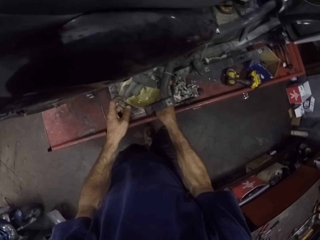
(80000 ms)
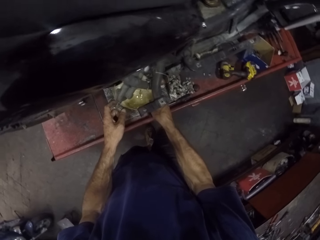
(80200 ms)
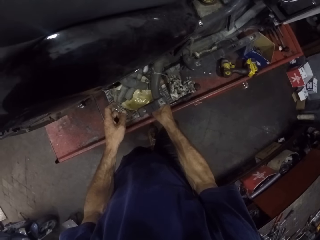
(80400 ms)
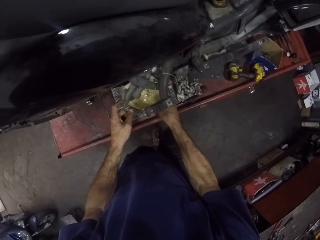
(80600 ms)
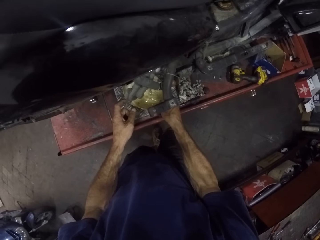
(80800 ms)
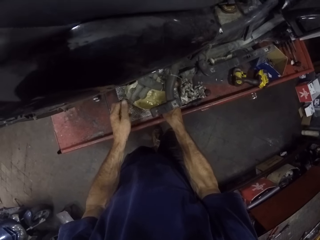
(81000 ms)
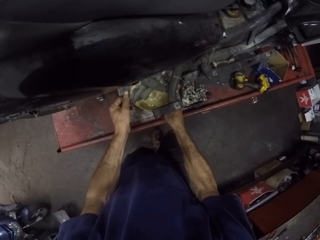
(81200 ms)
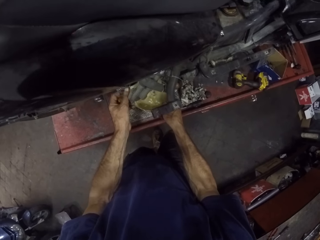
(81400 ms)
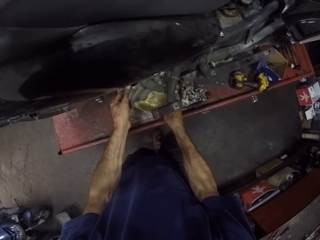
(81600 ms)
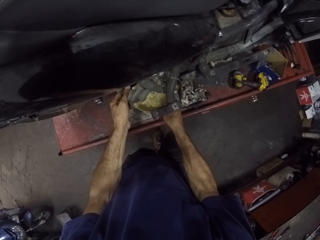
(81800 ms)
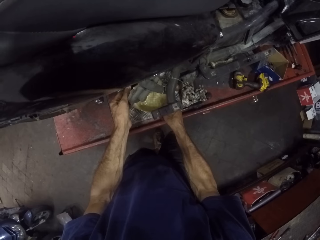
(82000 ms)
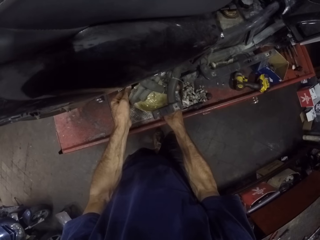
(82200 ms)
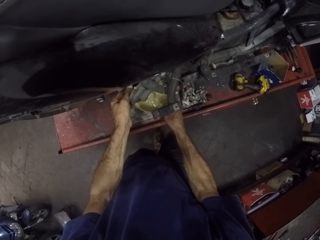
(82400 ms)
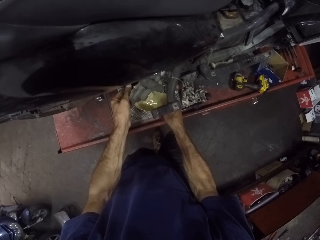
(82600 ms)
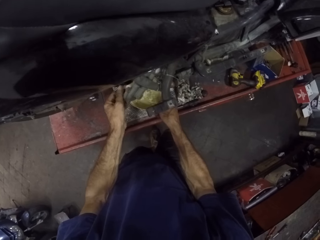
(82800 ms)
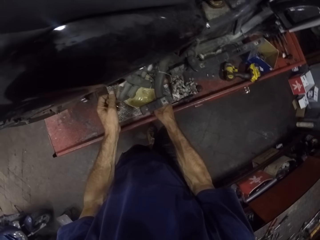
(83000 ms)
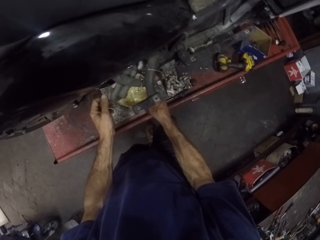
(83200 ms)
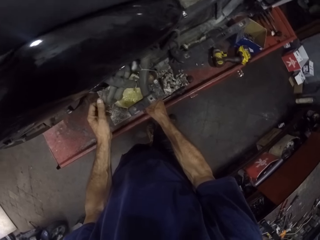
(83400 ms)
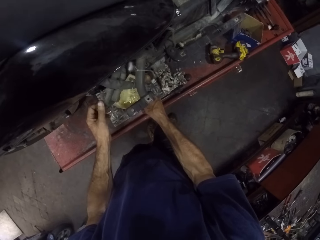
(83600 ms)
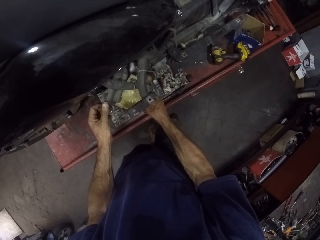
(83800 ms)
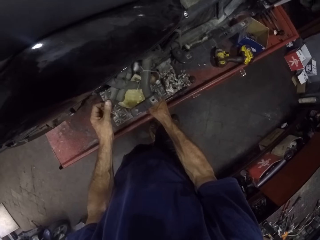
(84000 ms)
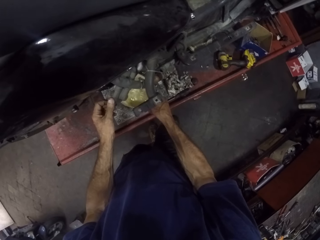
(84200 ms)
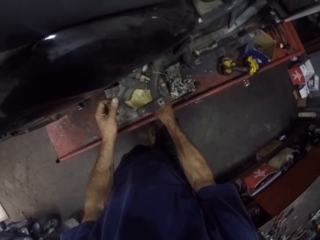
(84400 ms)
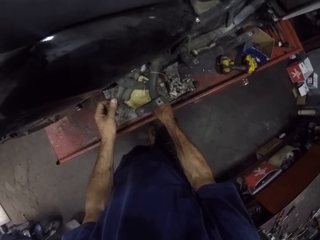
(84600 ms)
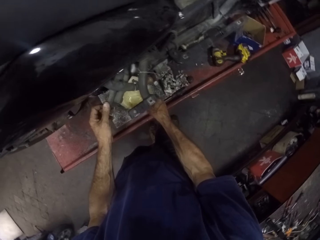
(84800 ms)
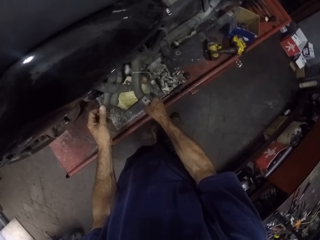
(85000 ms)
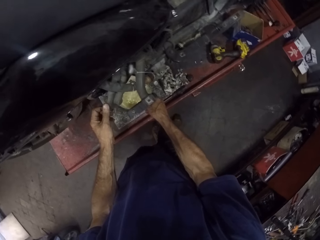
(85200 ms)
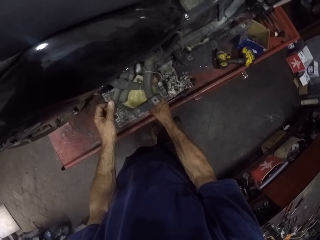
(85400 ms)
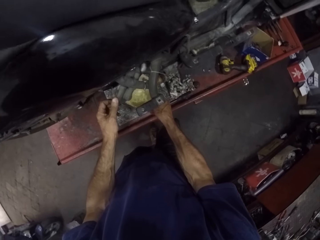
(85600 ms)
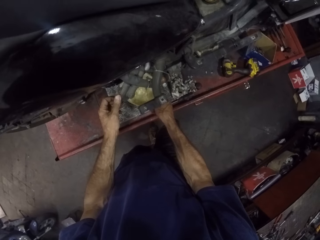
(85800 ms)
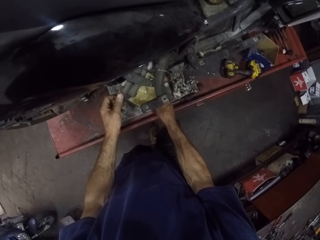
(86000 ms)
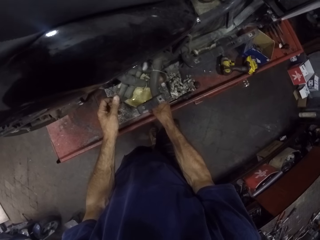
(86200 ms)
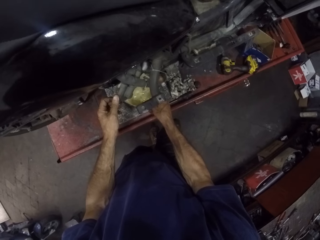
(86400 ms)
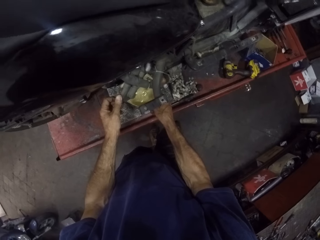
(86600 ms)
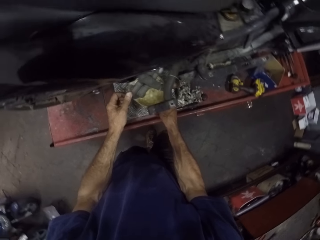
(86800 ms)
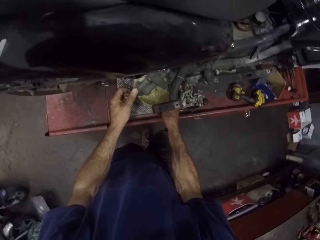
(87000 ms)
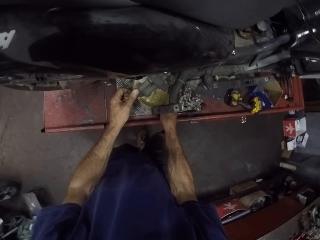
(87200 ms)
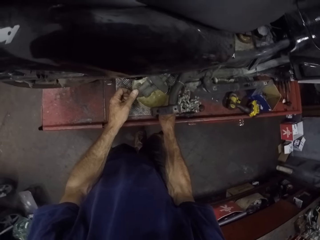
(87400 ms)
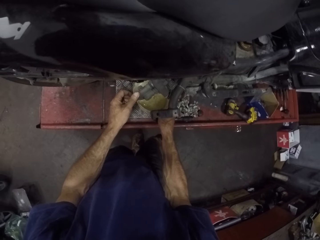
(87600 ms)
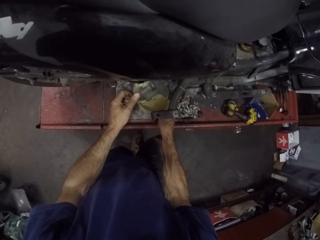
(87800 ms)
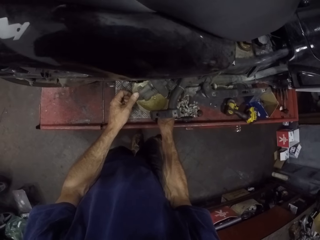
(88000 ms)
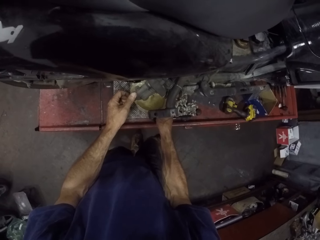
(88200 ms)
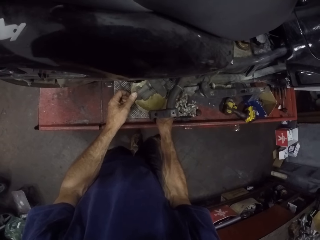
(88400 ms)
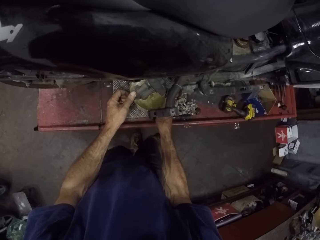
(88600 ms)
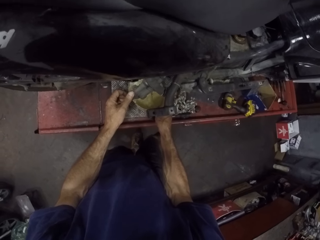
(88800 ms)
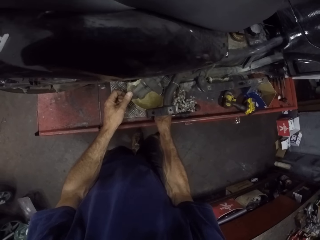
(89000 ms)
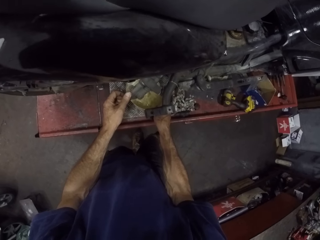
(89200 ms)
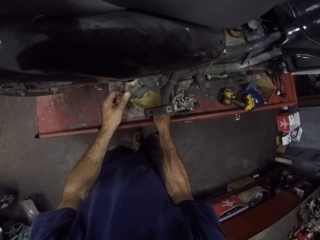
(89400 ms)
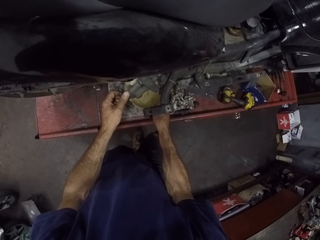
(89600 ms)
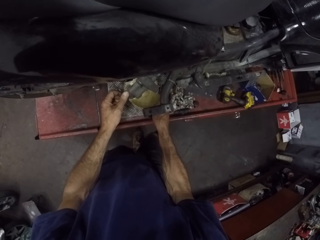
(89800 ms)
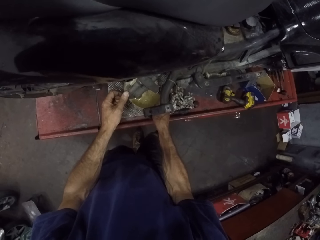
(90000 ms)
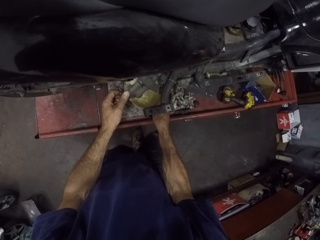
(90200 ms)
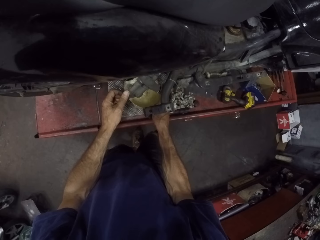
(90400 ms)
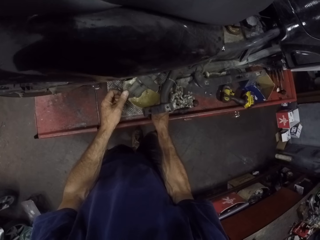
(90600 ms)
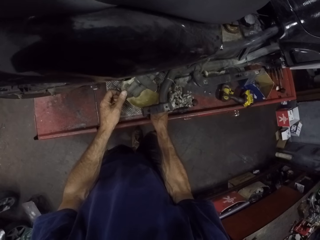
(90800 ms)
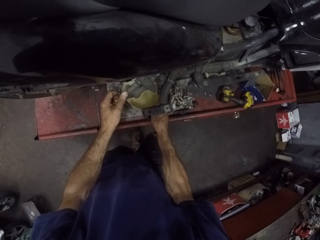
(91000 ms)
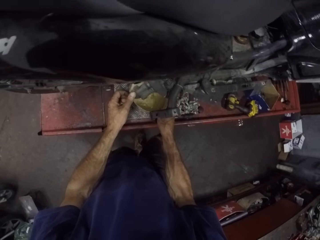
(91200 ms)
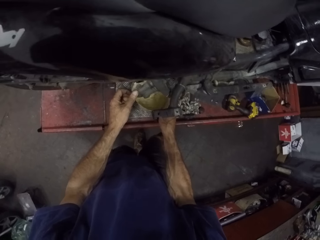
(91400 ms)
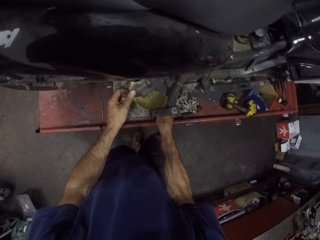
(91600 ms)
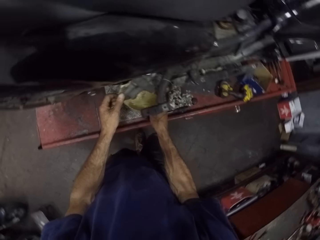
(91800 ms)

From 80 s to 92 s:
The camera wearer holds the tube.

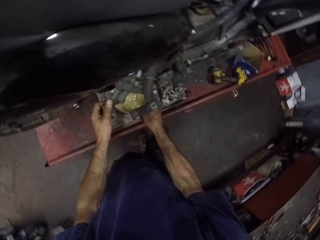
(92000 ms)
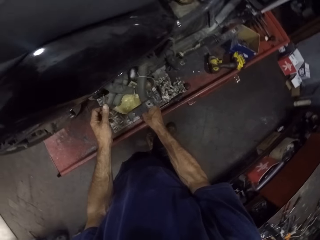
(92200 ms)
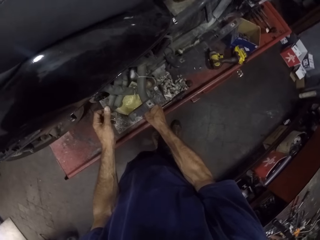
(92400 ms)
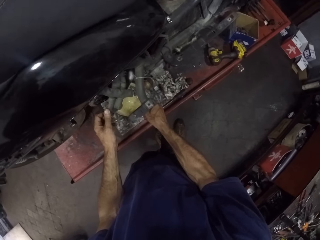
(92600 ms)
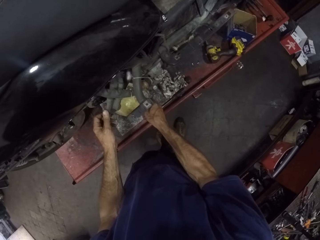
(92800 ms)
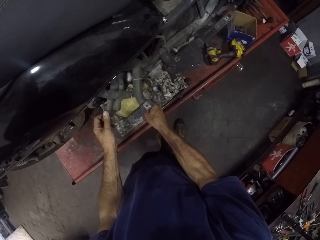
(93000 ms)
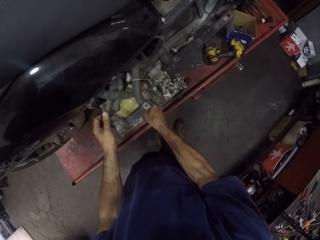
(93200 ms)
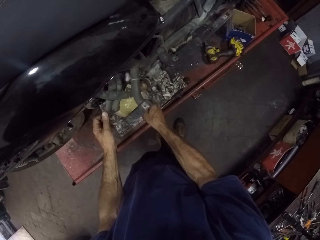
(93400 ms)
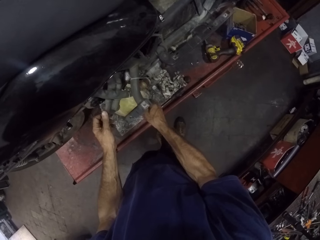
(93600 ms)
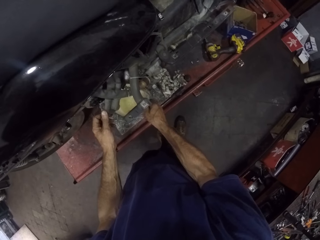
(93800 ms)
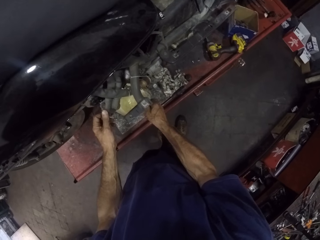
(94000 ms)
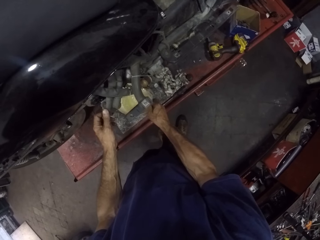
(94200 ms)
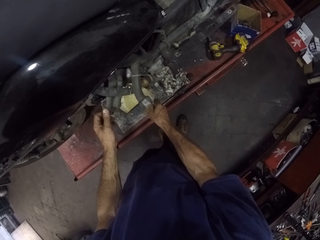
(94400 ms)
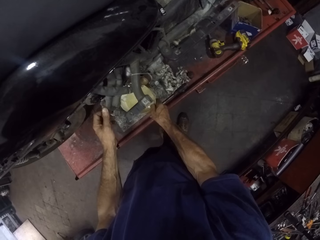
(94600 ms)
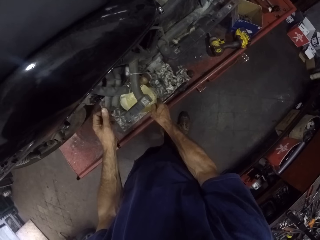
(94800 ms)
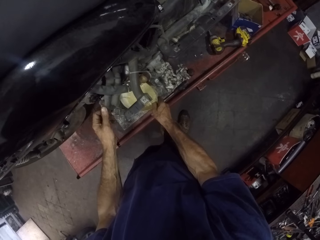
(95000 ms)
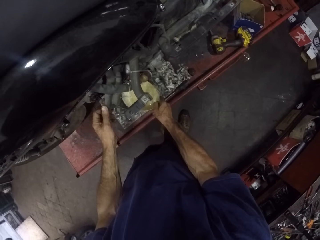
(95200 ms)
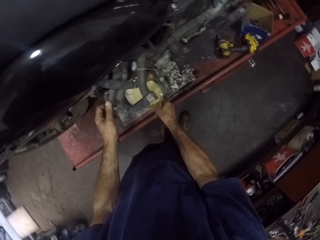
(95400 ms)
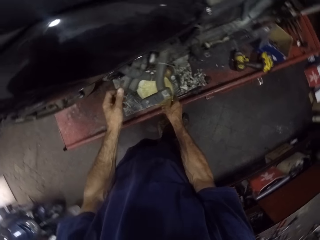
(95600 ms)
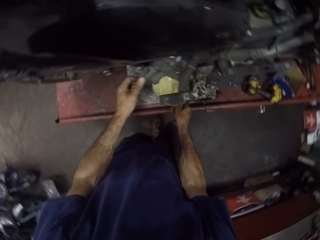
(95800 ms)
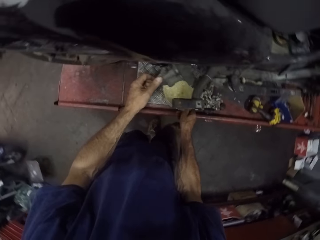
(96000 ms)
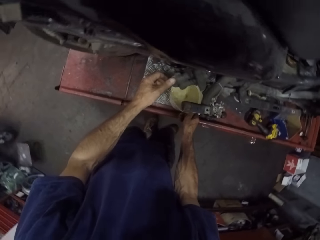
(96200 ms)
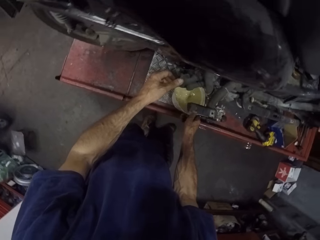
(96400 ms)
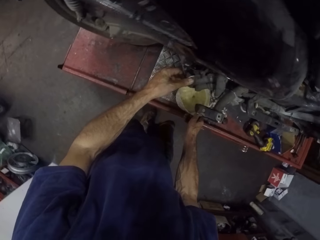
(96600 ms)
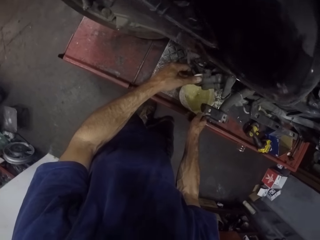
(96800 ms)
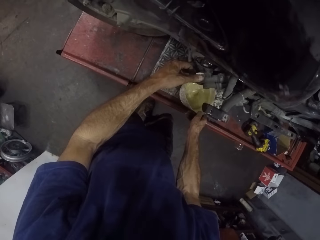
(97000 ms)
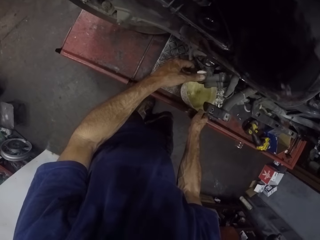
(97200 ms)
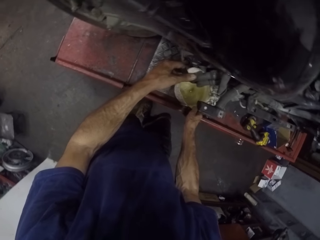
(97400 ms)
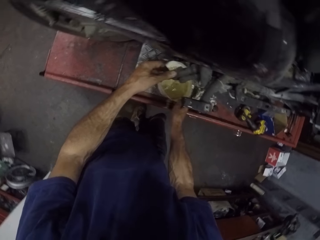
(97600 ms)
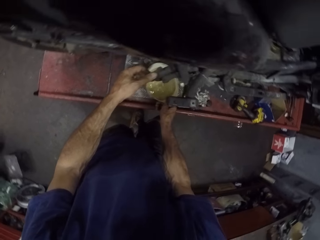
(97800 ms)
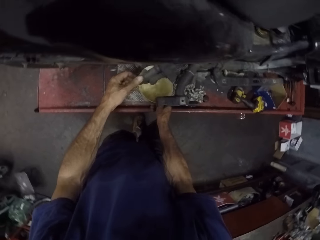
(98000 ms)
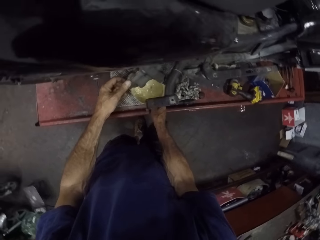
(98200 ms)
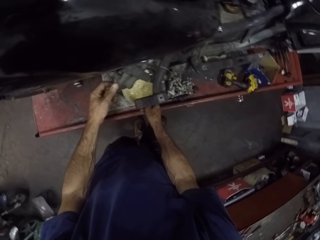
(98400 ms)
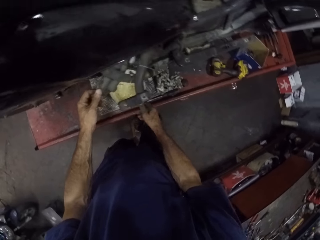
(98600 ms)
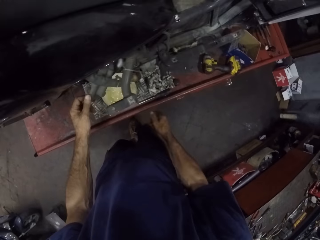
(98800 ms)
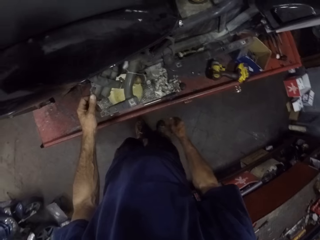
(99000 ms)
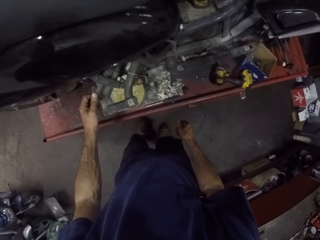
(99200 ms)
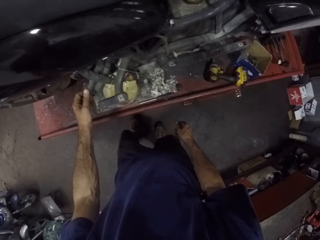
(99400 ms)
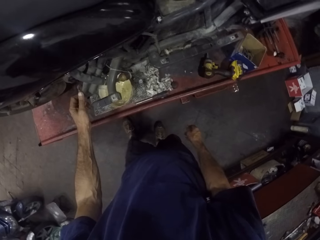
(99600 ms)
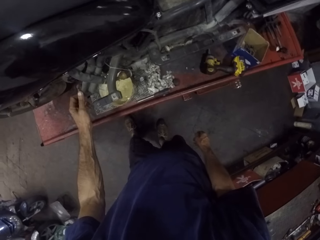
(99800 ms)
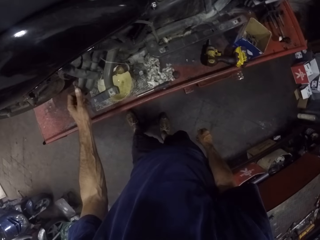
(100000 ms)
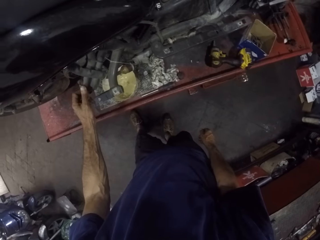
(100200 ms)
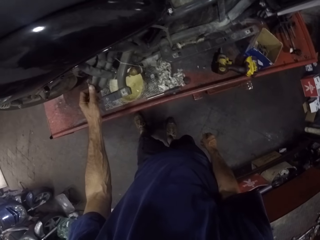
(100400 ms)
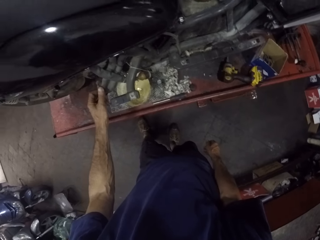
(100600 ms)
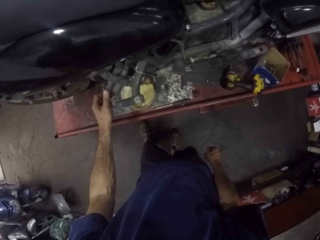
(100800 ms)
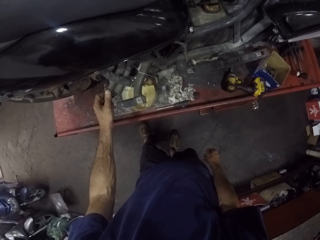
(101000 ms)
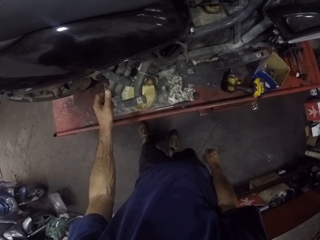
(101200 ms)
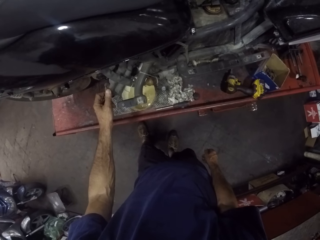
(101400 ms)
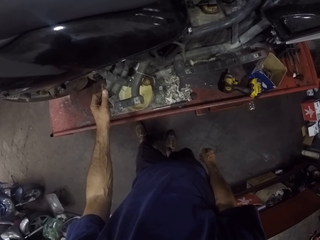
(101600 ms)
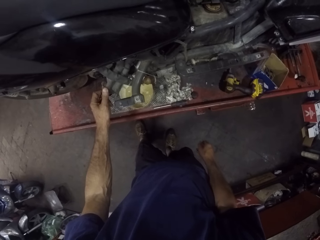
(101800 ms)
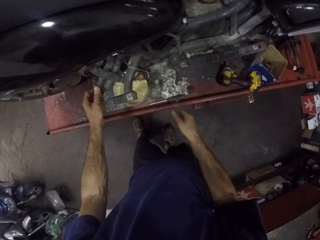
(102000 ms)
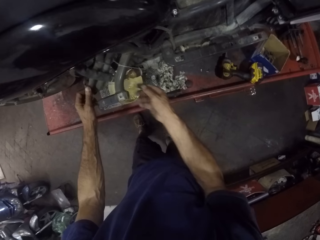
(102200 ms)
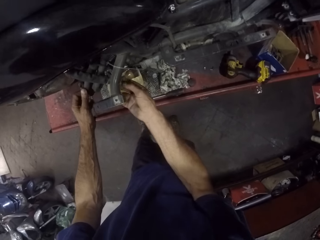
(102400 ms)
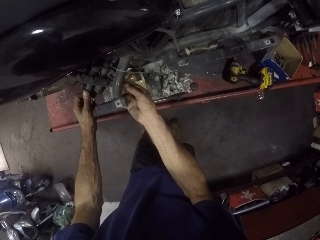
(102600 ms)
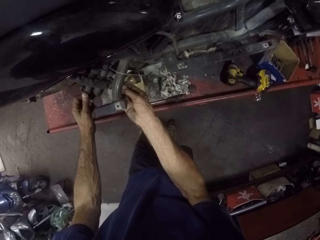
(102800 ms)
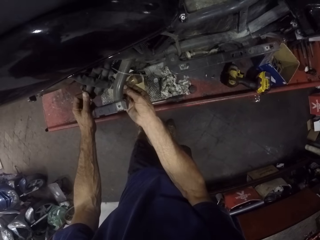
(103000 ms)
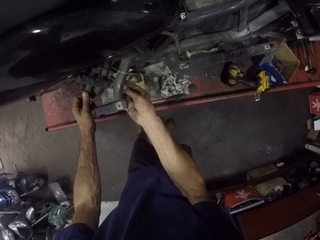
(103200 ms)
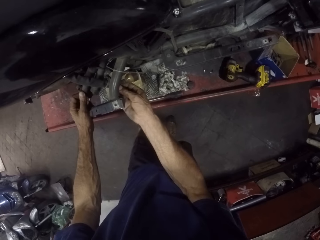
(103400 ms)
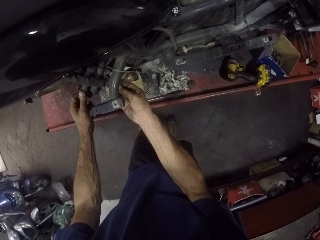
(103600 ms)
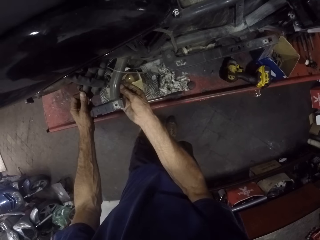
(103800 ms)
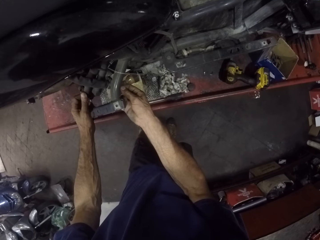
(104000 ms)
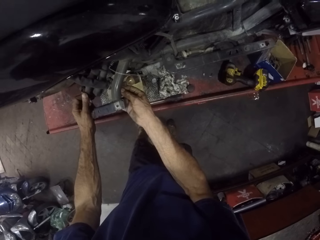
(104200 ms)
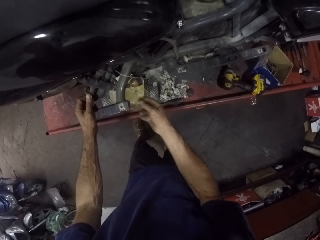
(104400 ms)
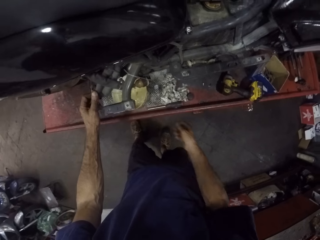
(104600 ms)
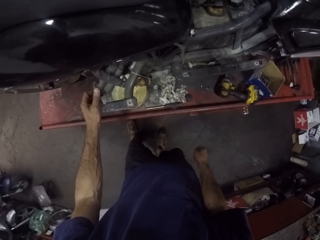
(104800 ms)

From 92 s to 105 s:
The camera wearer puts the can with oil on the bike repair stand. They look around. They twist the tubes. They touch the motorcycle.
